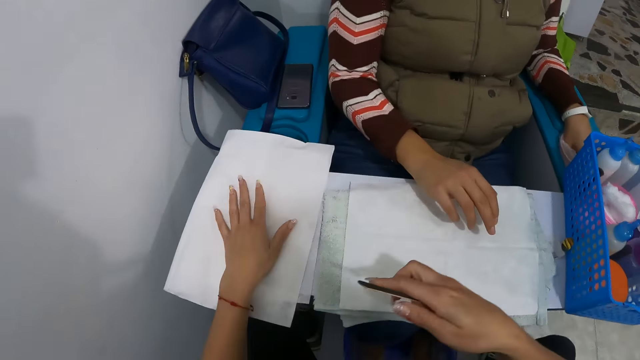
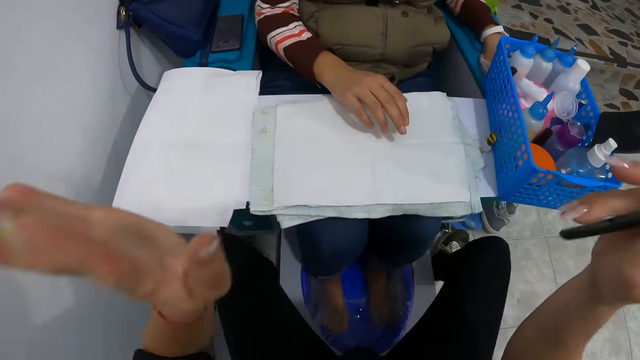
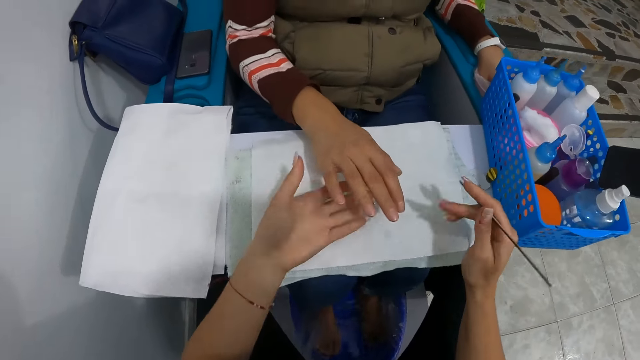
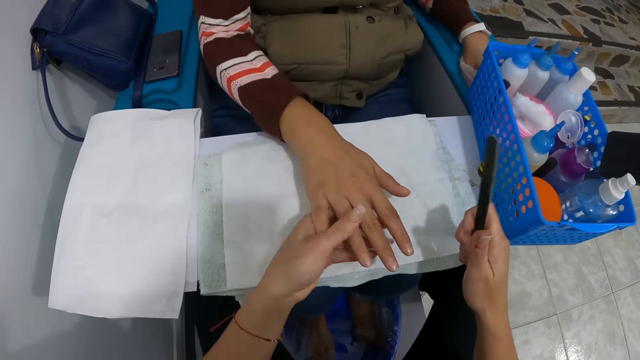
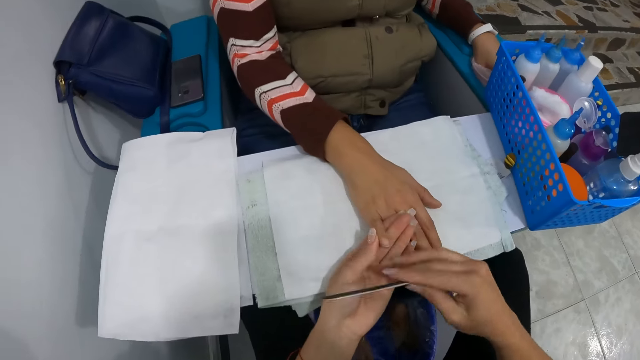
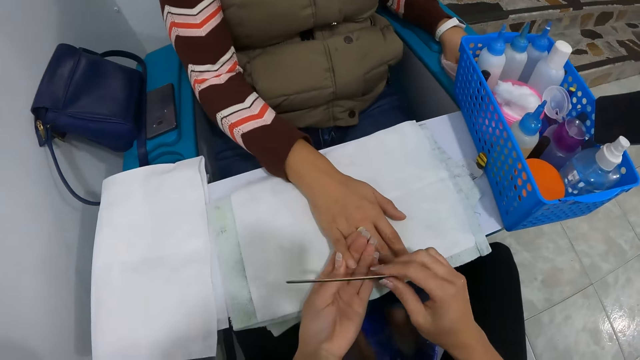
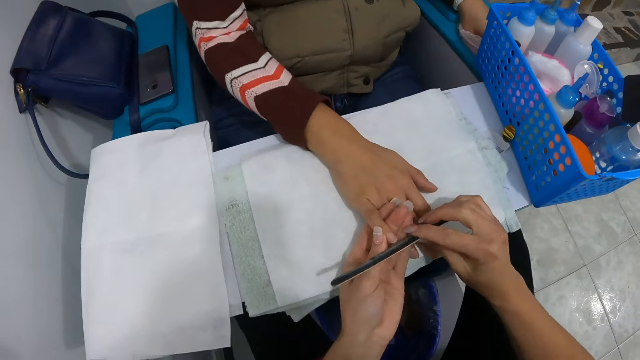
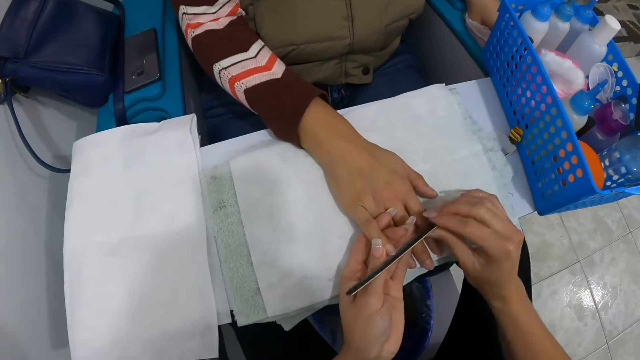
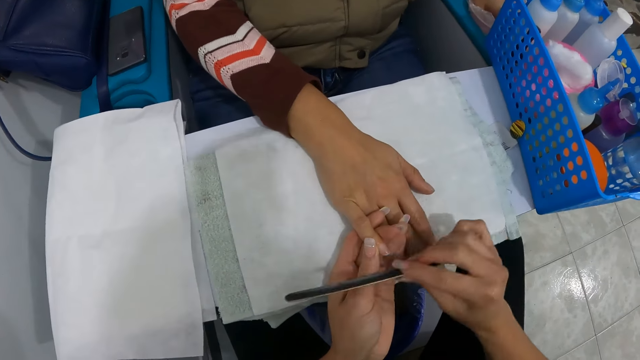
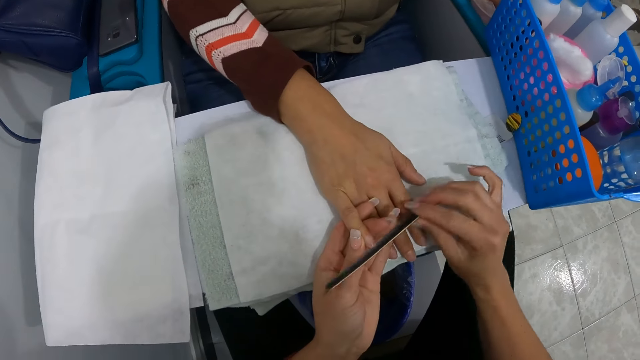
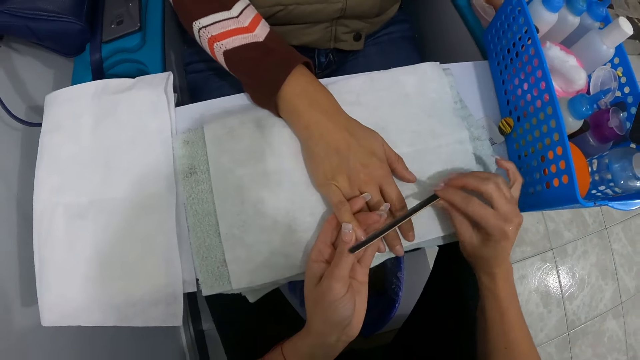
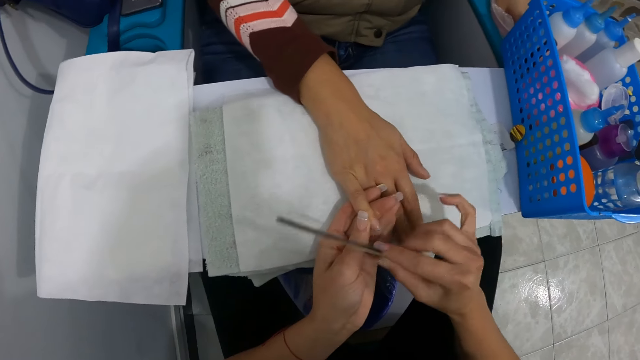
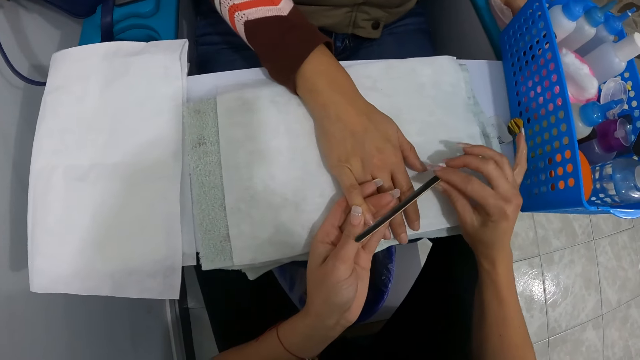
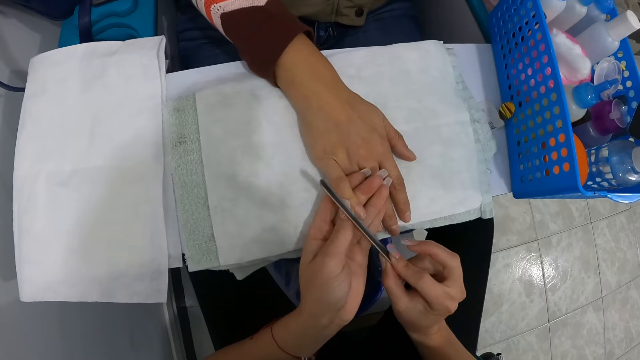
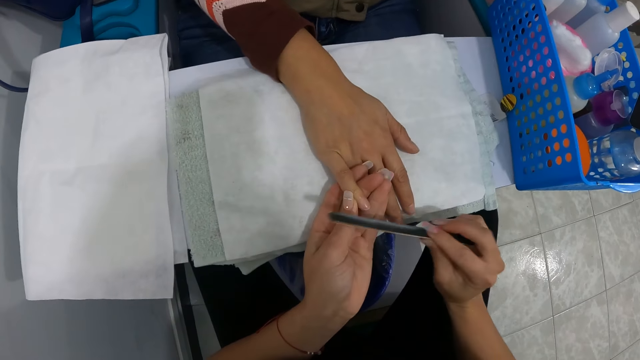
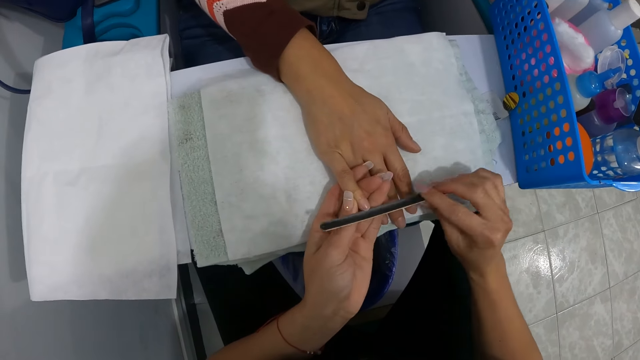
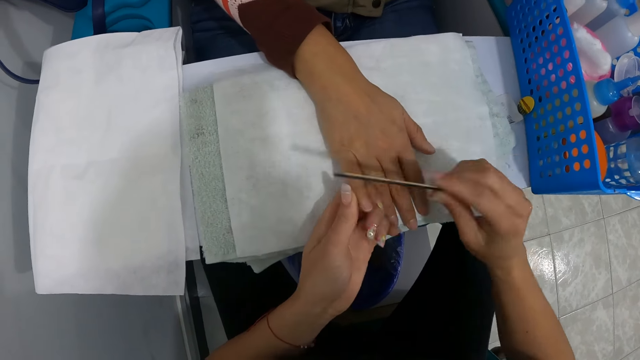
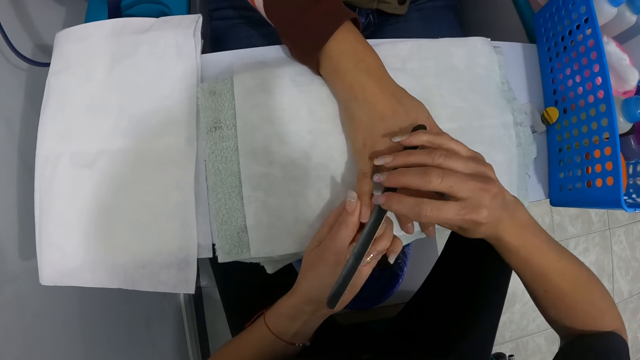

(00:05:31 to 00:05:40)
A woman places a hand on the table. The camera wearer holds the woman's right hand with her left hand. She cleans the finger of the woman with her right finger. She files the finger of the woman with the file in her right hand.

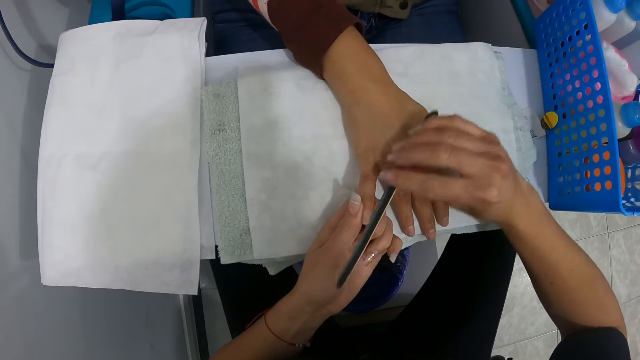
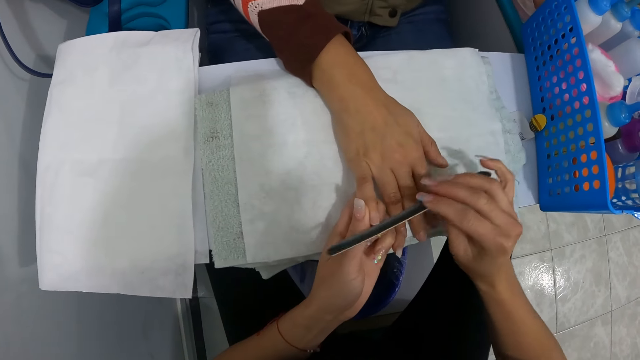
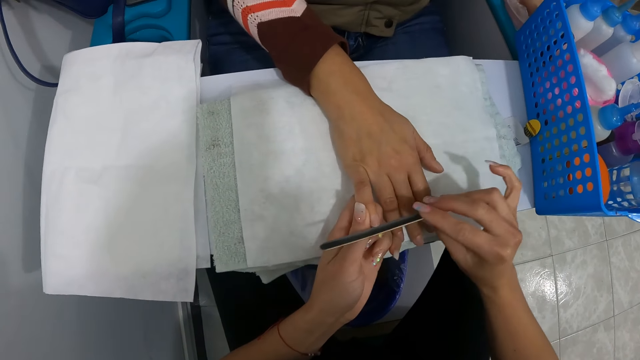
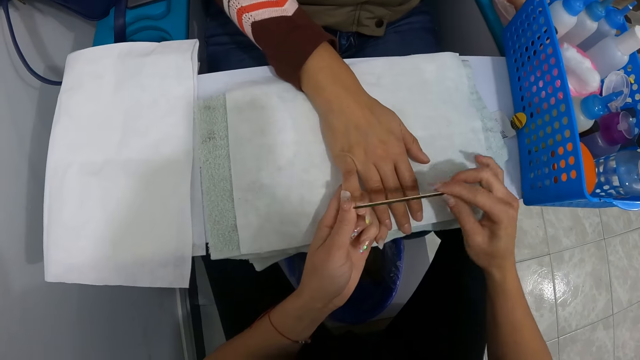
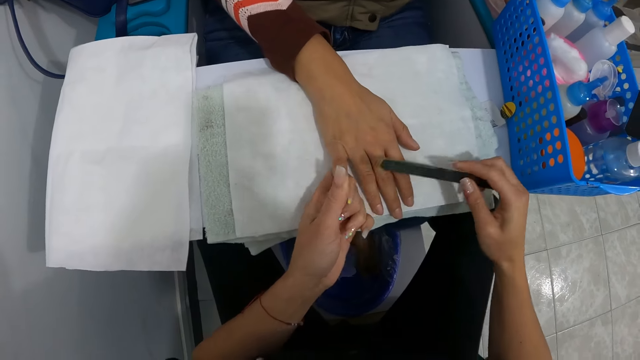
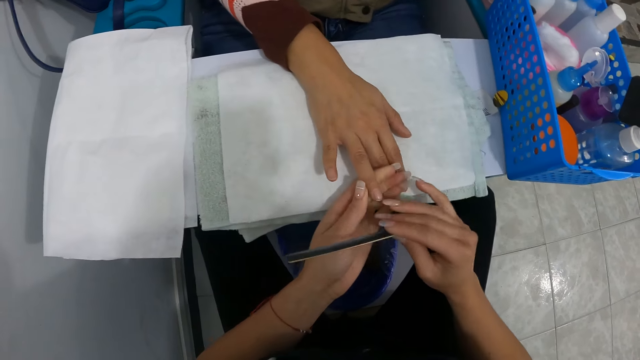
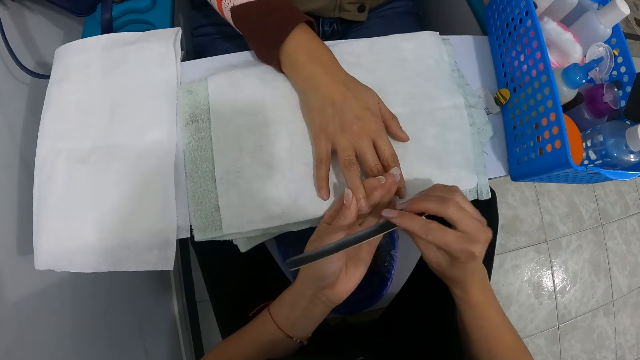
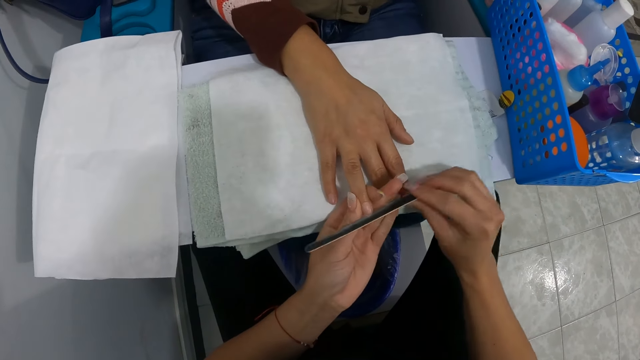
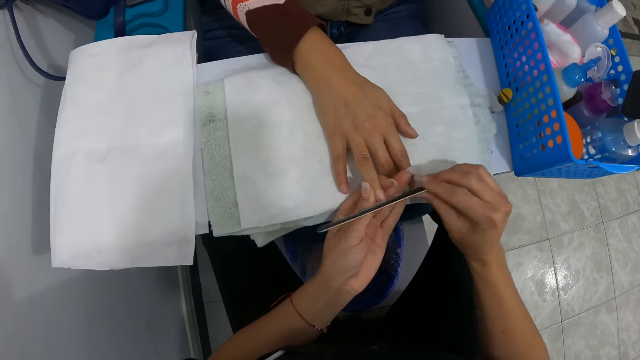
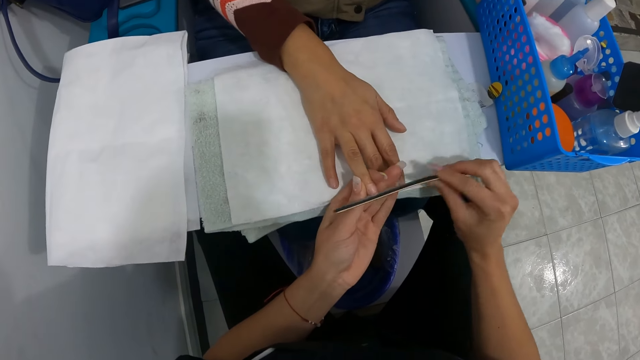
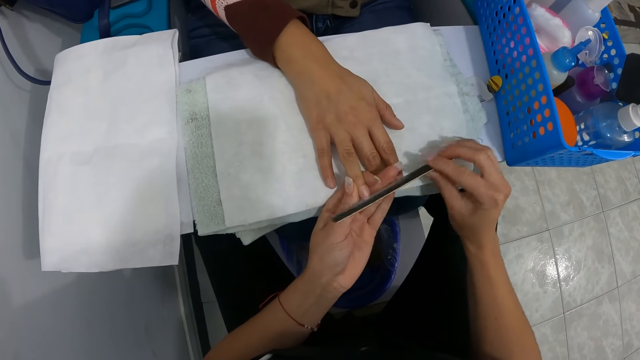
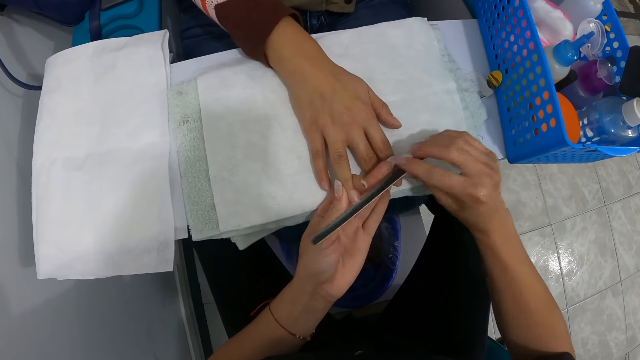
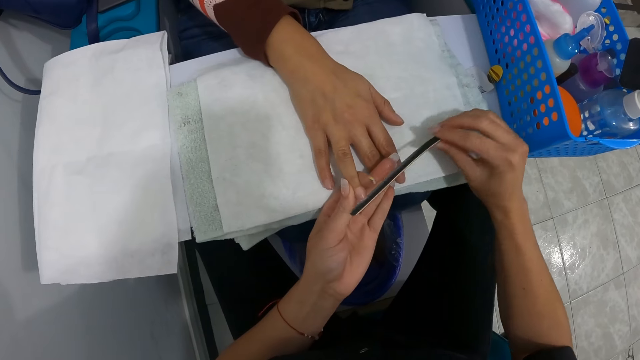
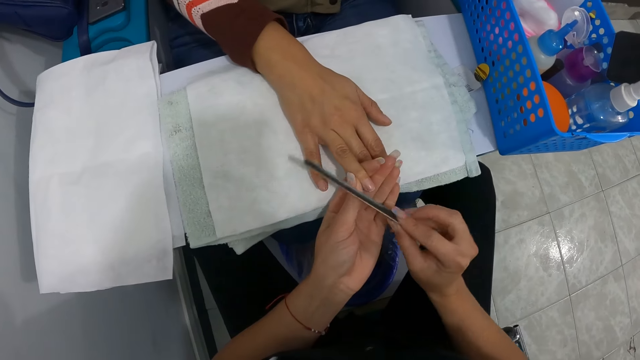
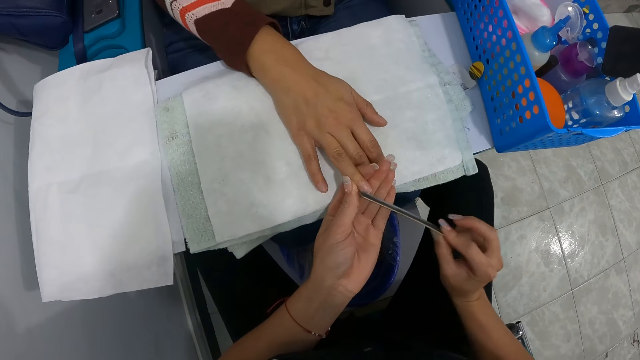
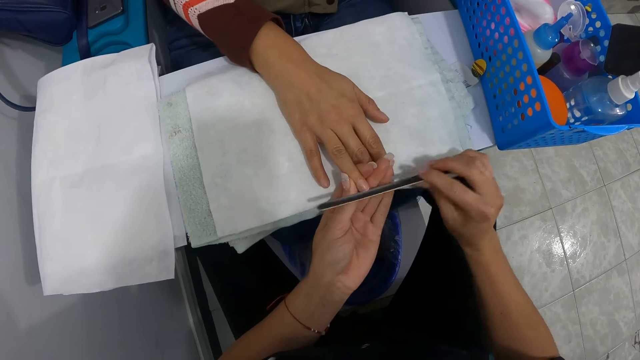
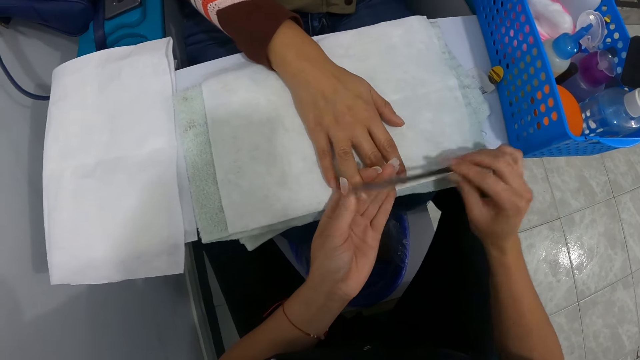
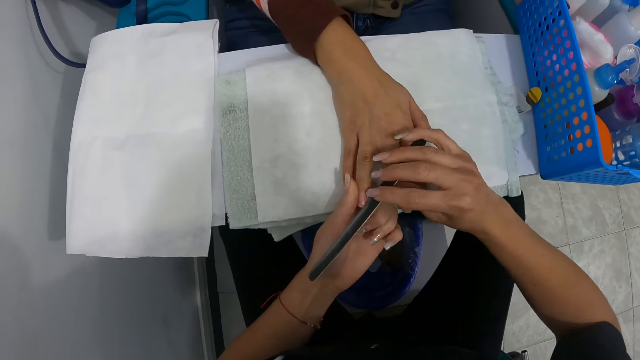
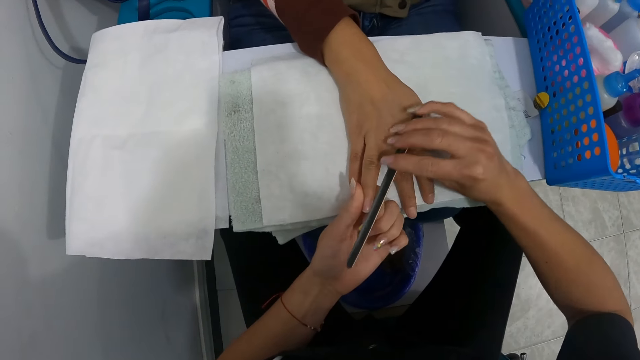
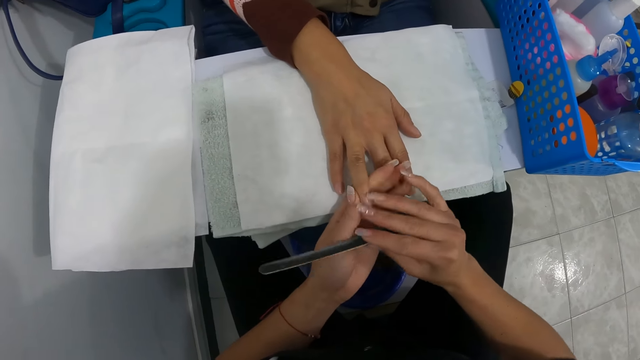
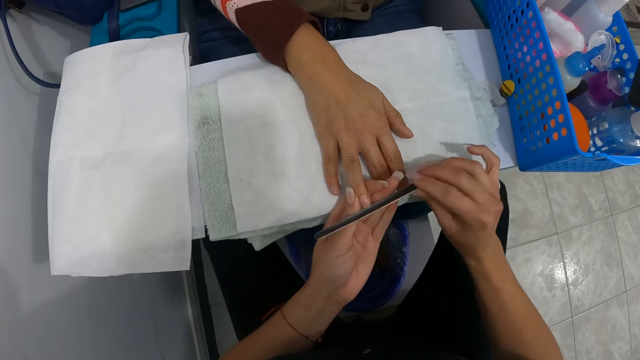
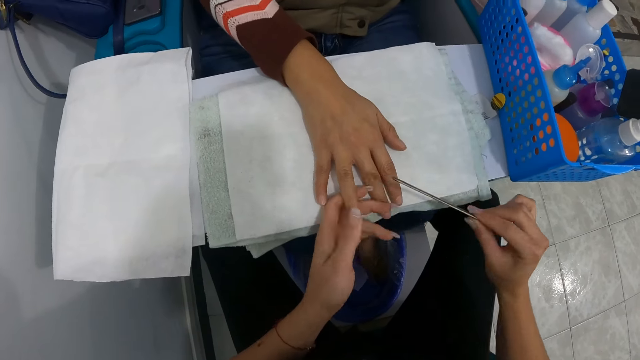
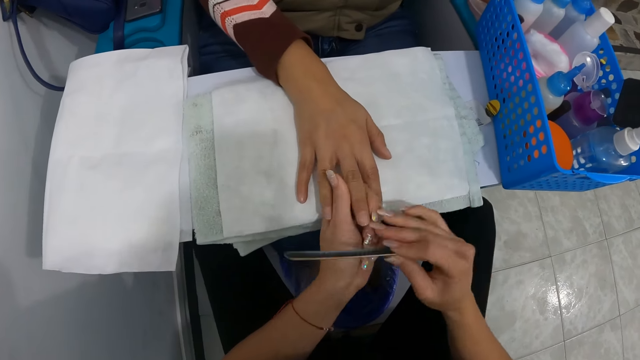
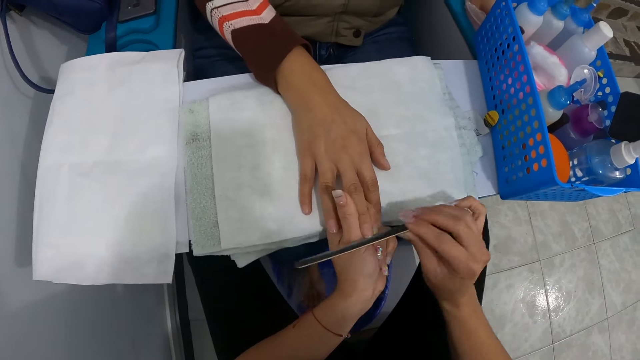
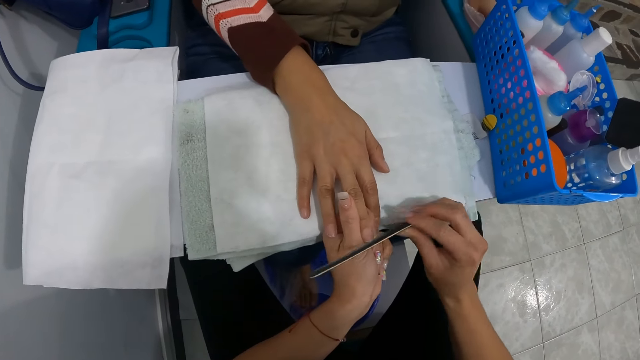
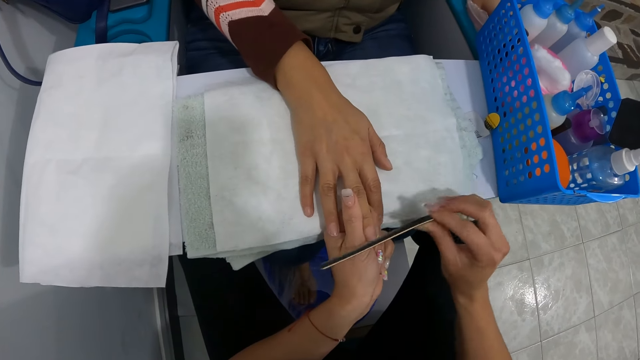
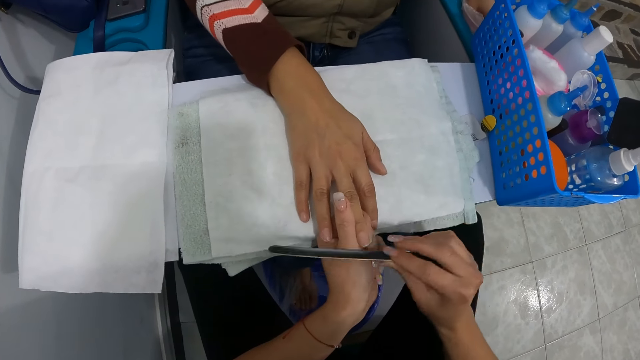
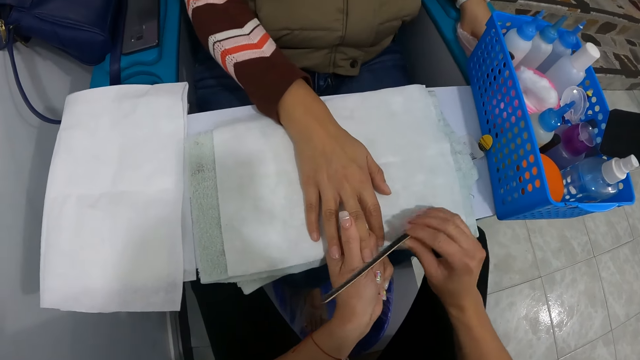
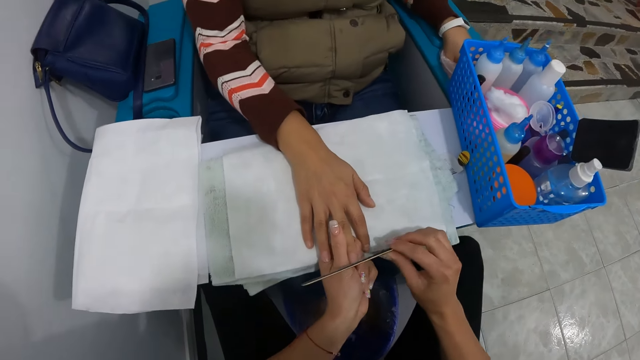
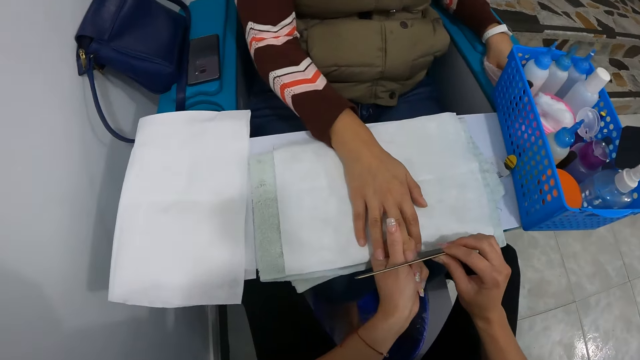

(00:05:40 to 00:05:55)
The camera wearer cleans the finger of the woman with her left hand. She holds the finger of the woman with her left hand. She files the nails of the woman with the file in her right hand. She holds the finger of the woman with her left hand. She cleans the finger of the woman with her right finger. She files the nails of the woman with the file in her right hand.
